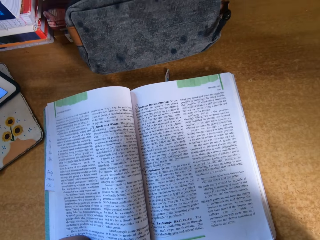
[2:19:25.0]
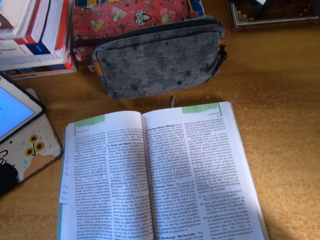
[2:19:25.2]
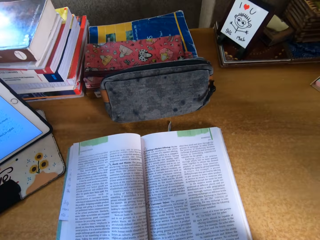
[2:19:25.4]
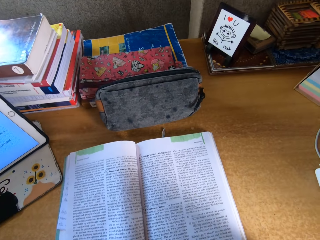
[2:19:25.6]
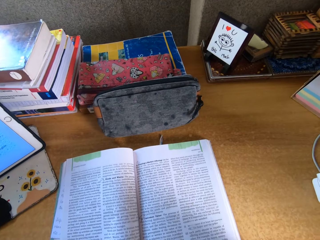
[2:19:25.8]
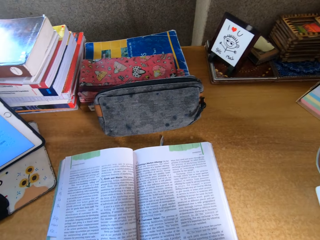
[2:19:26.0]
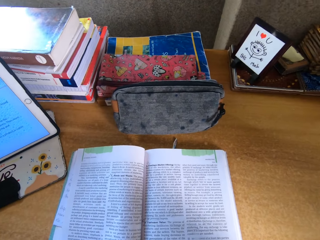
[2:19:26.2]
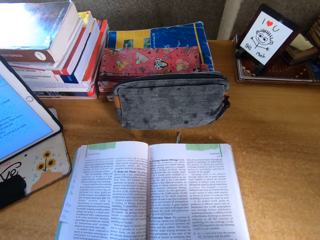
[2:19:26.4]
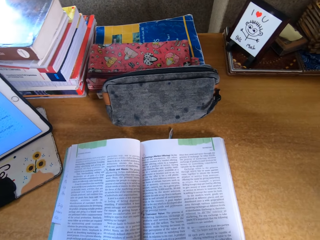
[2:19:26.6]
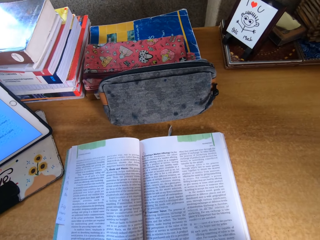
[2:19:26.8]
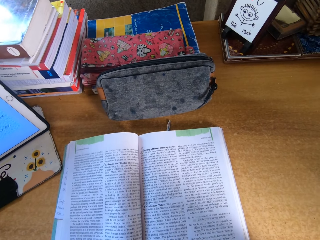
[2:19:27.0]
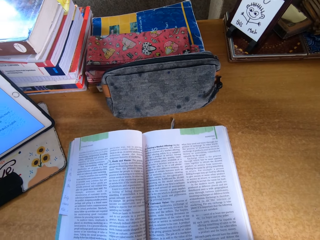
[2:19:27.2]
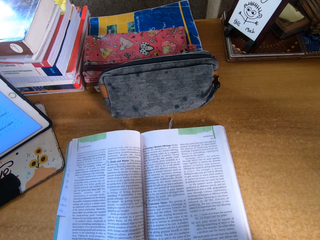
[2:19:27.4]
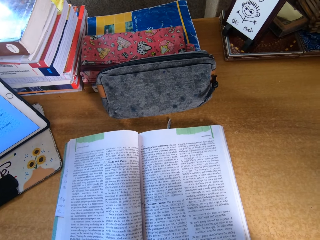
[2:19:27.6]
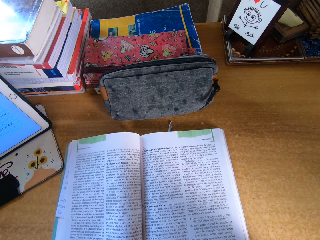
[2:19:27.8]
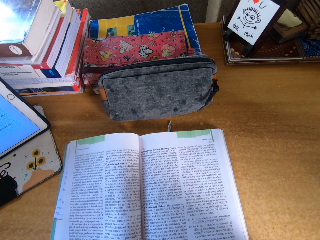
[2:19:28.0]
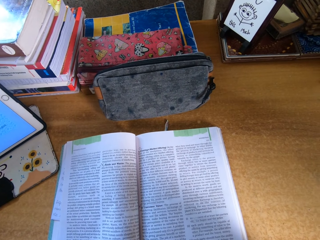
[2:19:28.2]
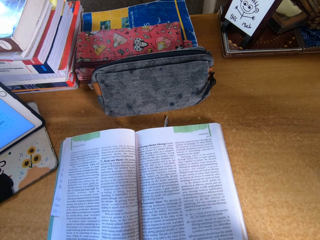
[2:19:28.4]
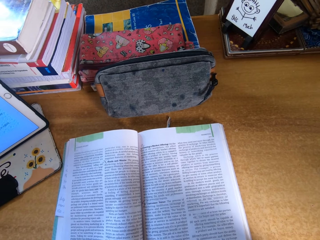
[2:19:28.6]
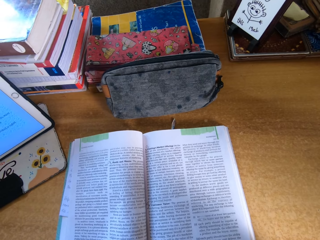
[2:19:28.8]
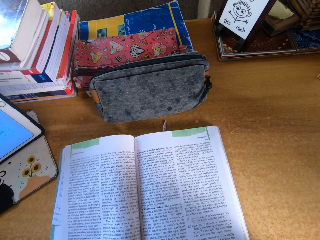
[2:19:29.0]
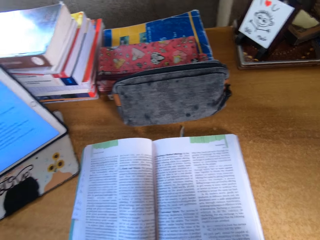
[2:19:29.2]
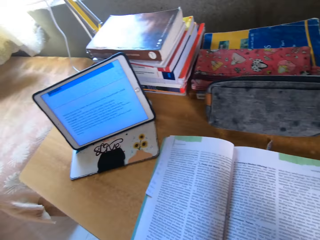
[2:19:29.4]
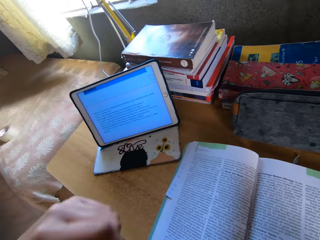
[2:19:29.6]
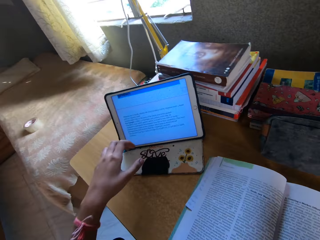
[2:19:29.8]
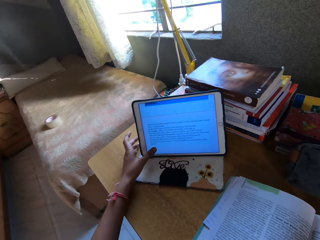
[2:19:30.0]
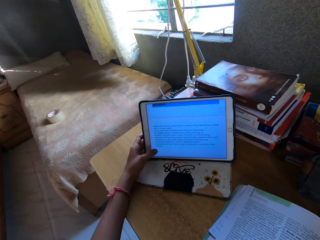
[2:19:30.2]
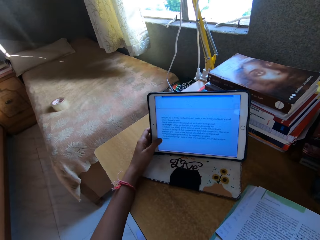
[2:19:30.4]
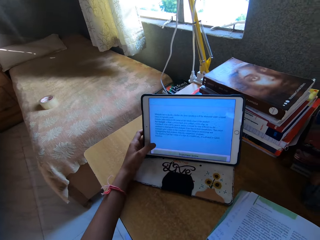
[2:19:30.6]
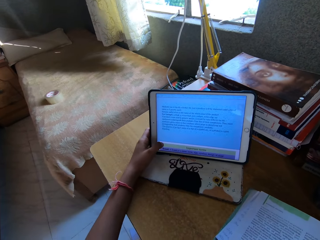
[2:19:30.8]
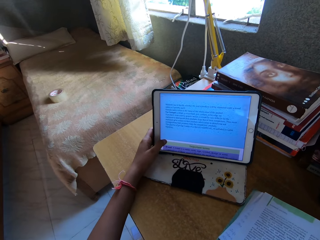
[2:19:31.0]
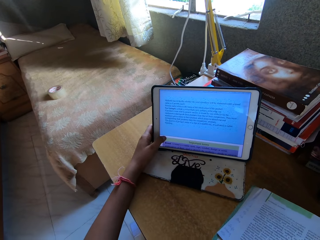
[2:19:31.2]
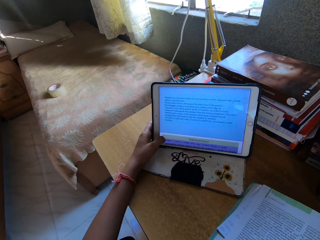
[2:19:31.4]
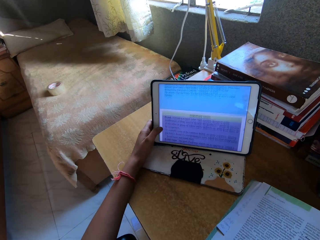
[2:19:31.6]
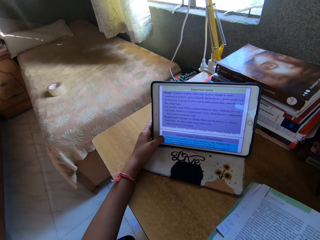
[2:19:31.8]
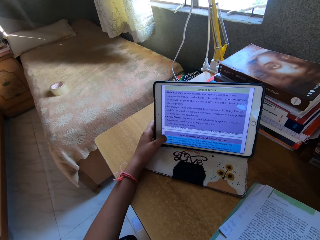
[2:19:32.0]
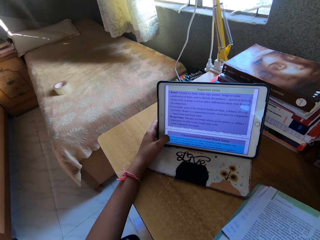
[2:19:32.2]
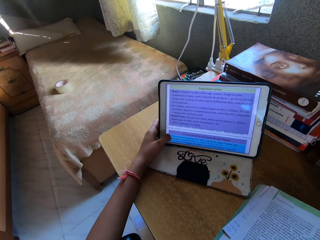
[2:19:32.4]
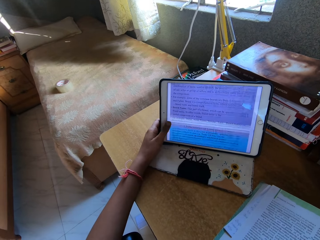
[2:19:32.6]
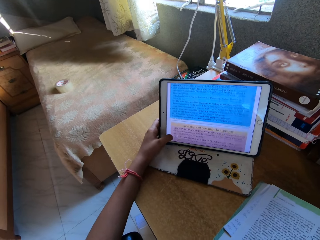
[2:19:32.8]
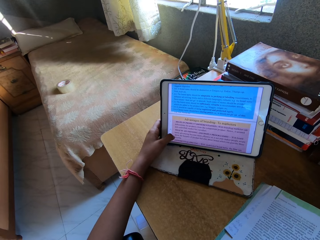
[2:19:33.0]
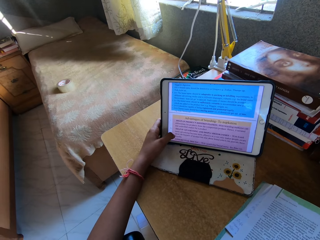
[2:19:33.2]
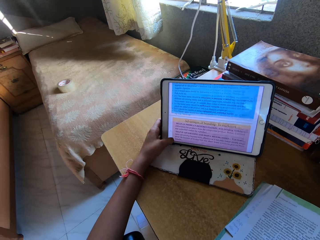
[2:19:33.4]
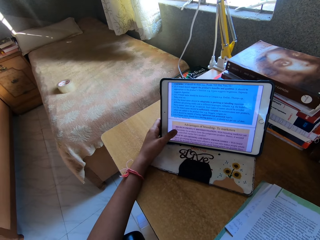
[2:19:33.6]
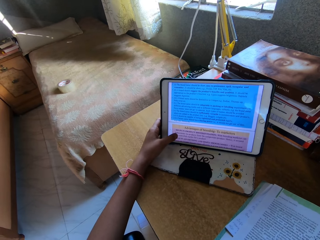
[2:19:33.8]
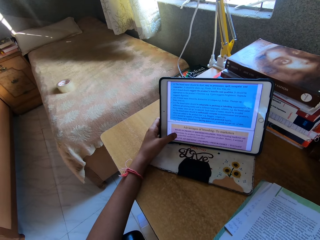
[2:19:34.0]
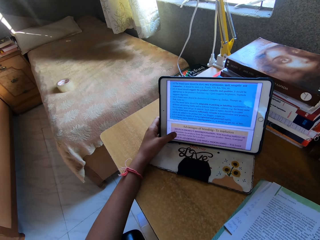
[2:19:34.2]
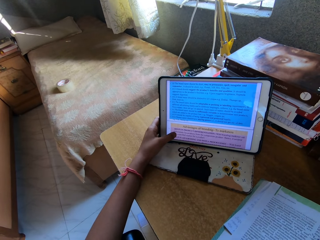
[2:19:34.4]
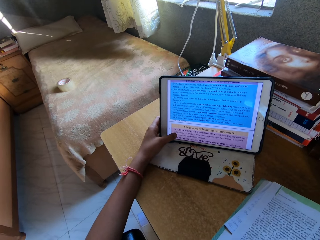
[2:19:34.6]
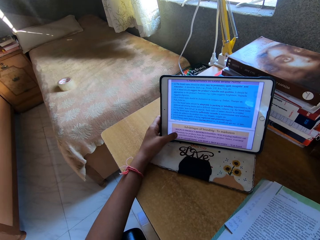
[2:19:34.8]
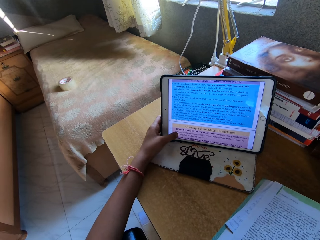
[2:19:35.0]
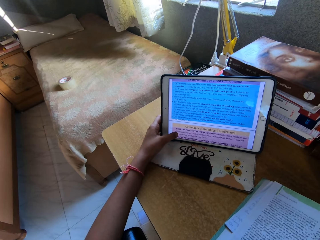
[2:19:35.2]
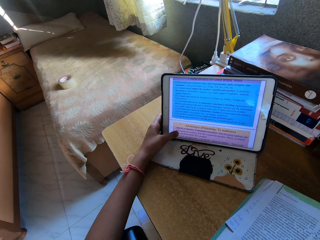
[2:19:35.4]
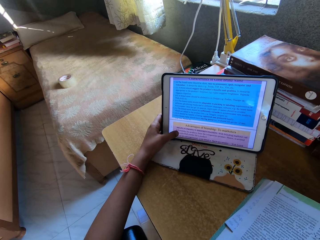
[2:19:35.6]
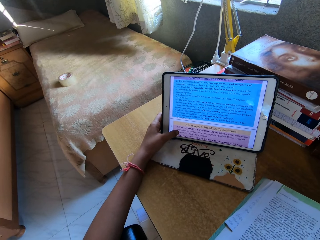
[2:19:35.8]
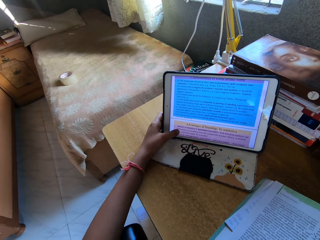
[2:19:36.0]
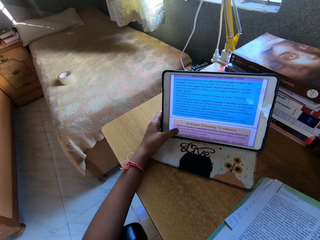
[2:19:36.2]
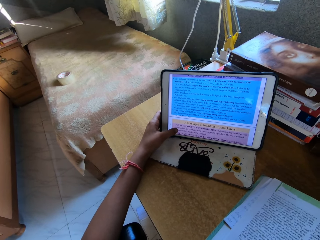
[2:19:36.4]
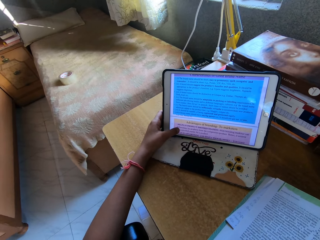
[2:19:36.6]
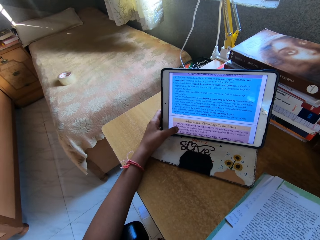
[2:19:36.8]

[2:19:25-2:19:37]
The camera wearer stares at the book. She scrolls through her tablet phone.

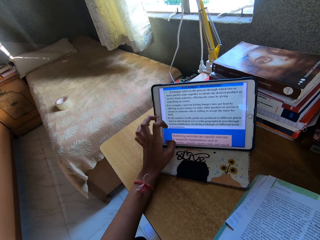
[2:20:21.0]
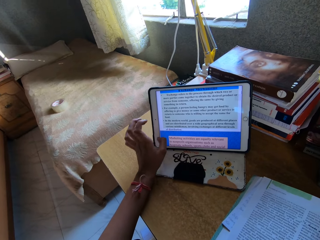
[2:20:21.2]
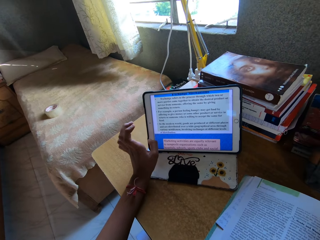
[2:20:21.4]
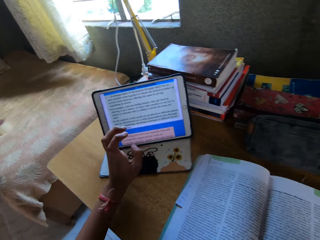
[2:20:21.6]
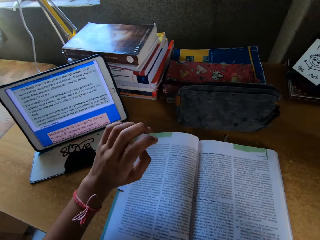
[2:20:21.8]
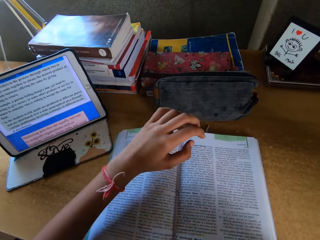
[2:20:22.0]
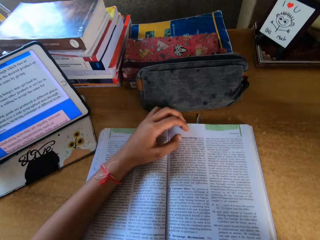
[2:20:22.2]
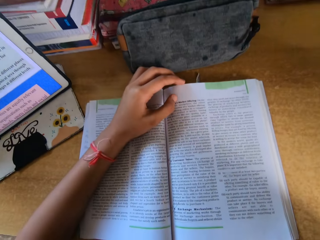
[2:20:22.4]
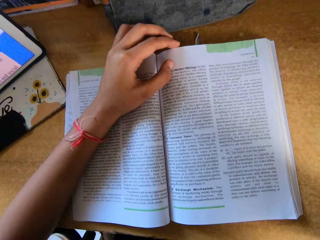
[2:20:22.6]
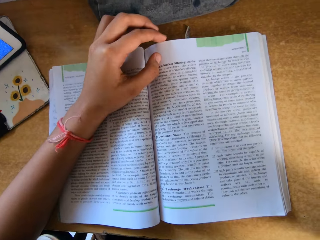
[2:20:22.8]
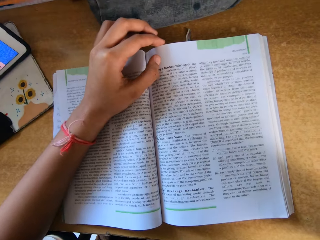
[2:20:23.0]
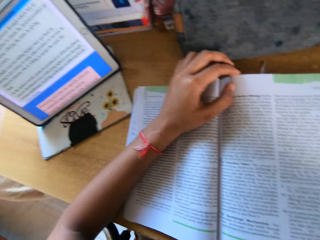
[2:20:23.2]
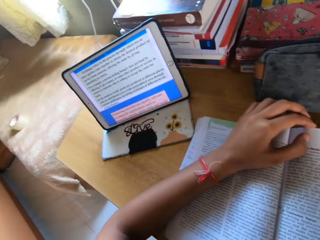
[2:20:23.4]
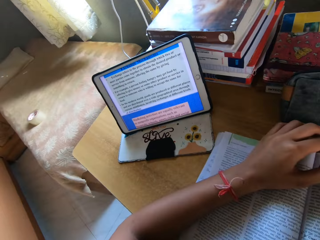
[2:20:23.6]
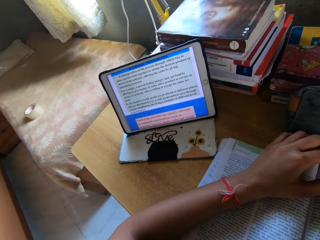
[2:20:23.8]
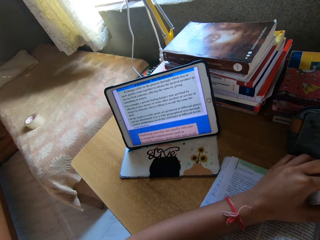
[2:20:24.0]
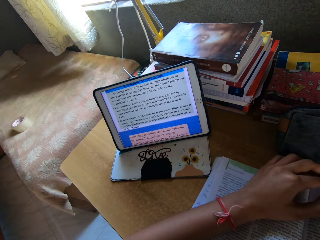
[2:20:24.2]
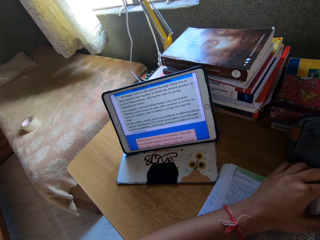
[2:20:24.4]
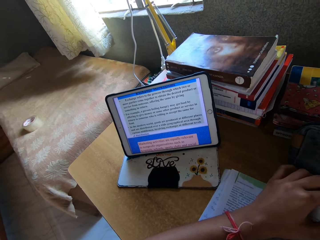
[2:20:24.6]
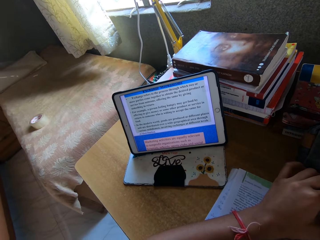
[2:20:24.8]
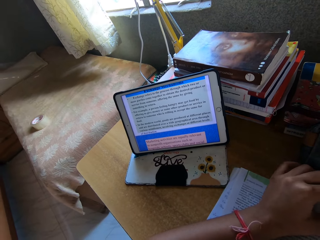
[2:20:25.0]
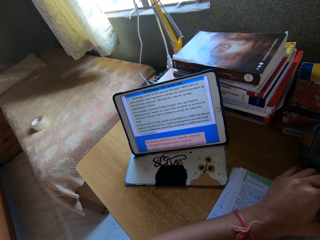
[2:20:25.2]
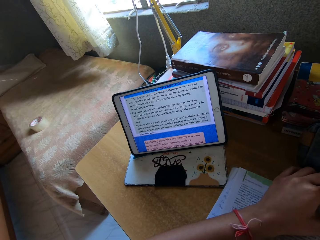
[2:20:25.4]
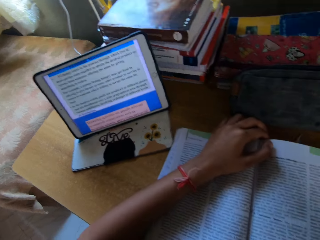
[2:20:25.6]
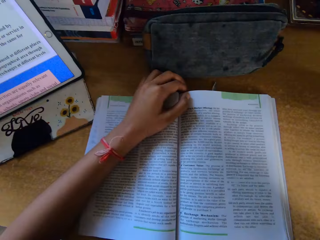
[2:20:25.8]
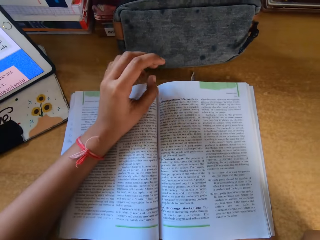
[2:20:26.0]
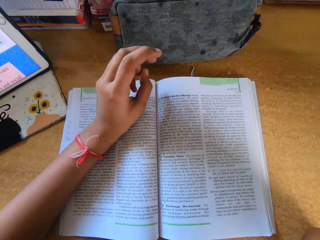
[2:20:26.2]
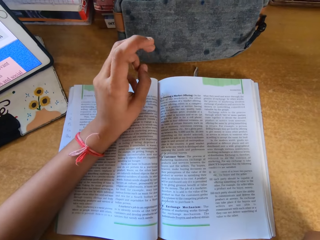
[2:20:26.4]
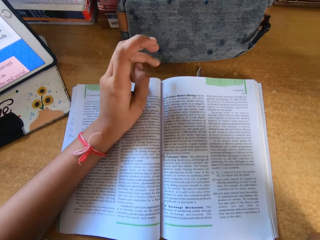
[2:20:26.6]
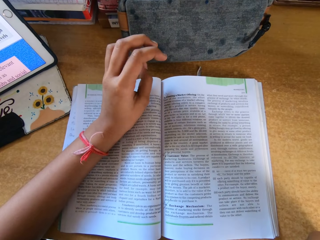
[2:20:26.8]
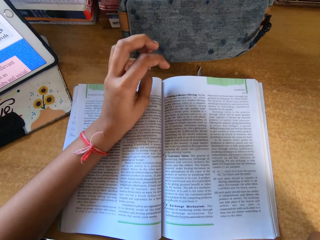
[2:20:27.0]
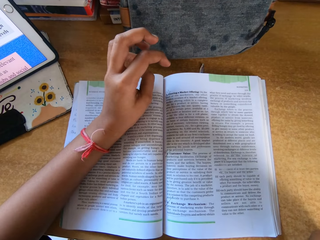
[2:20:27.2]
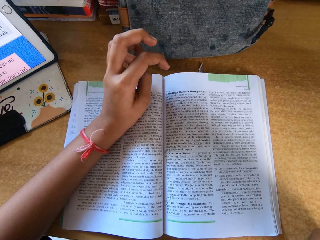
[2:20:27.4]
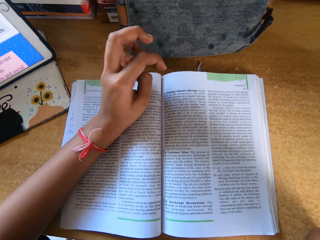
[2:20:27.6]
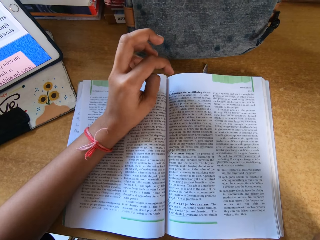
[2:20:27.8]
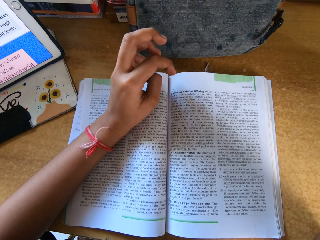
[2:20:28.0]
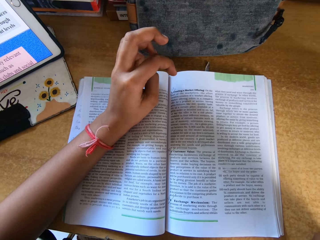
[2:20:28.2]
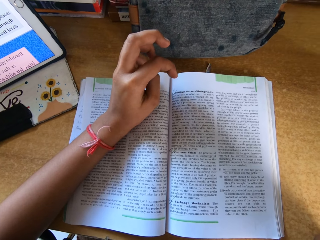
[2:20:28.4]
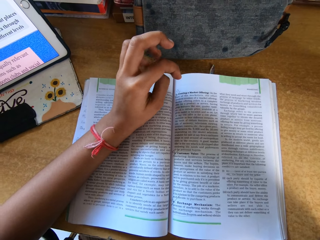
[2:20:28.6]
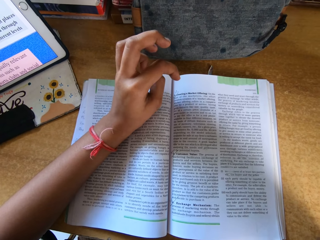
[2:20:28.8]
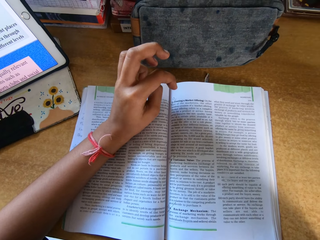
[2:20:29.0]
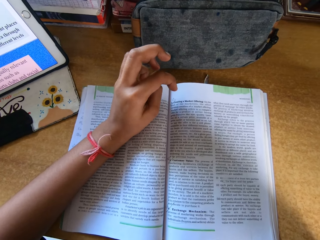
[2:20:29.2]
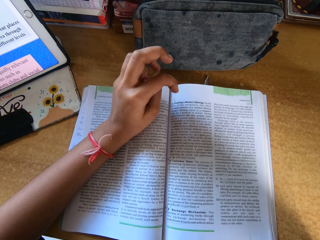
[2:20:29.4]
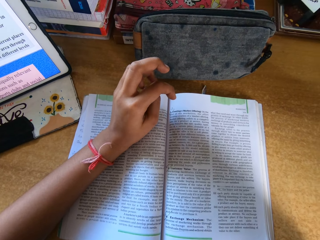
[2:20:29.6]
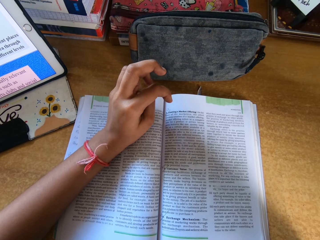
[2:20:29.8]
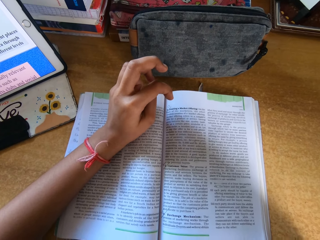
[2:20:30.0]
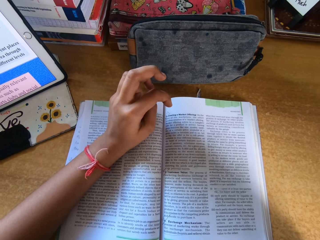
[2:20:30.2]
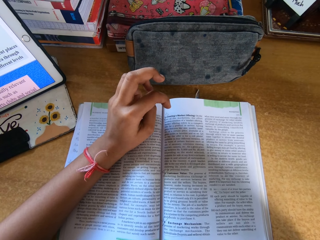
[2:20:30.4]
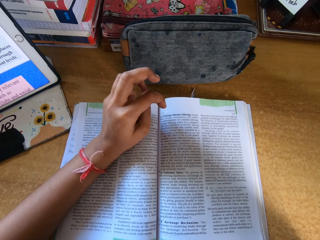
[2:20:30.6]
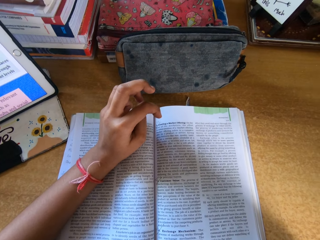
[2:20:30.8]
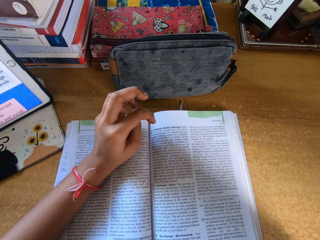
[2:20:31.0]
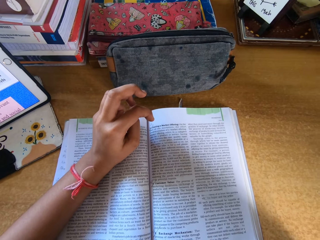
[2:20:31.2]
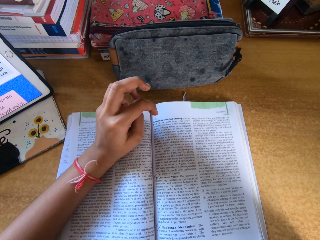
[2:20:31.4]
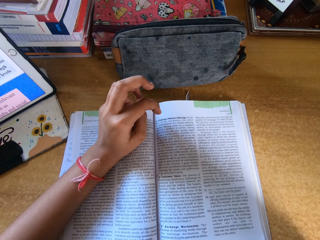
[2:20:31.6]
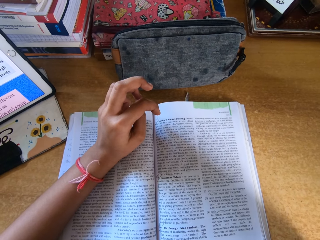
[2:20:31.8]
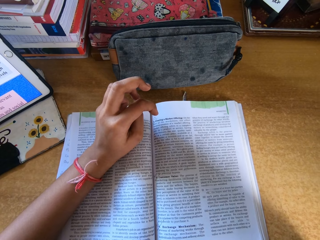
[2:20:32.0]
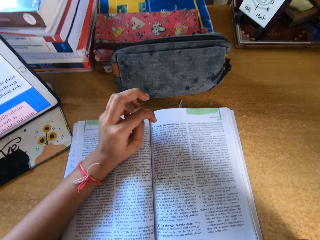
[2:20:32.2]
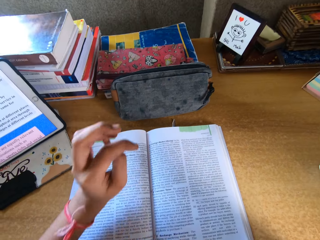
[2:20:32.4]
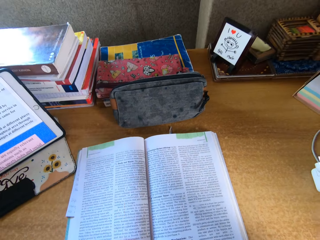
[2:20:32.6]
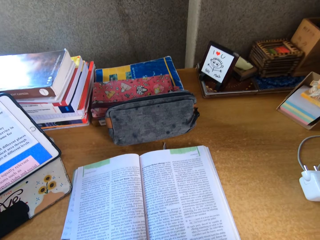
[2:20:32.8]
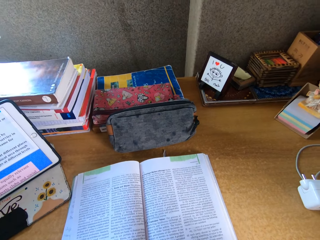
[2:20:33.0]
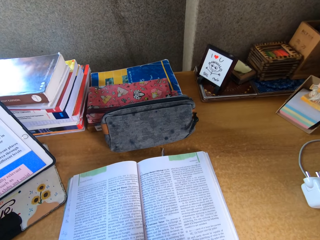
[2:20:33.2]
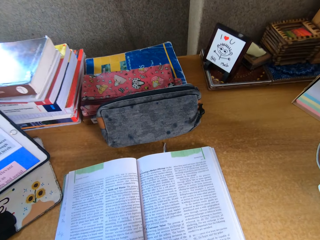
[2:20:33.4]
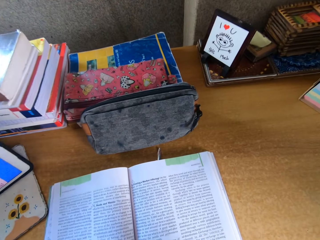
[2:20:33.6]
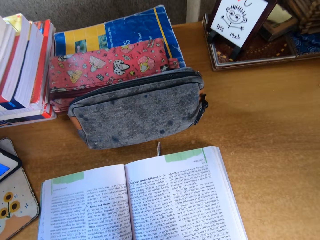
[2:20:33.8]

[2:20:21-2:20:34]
The camera wearer places her hand on the book. She reads her book on the table. She looks around. She moves her hands.
